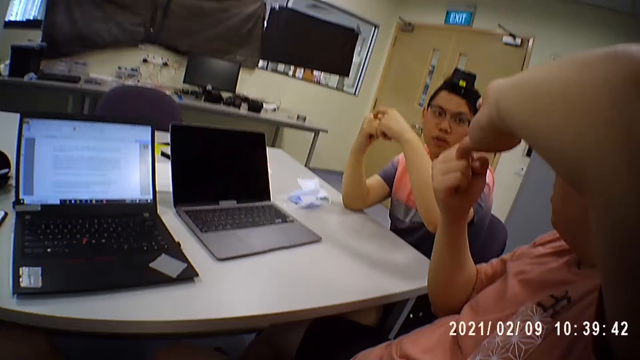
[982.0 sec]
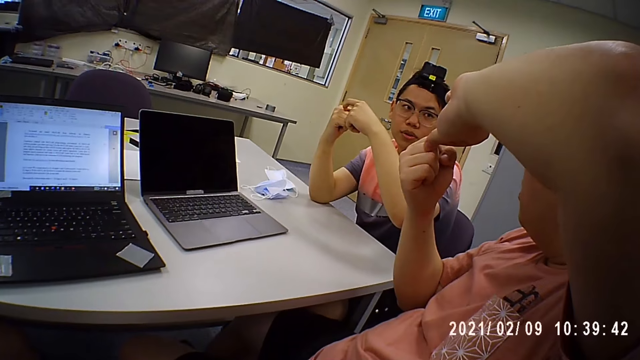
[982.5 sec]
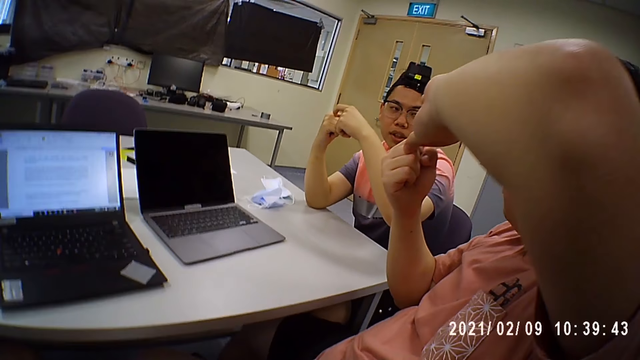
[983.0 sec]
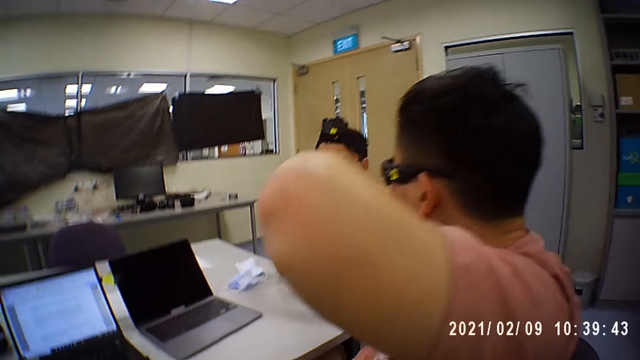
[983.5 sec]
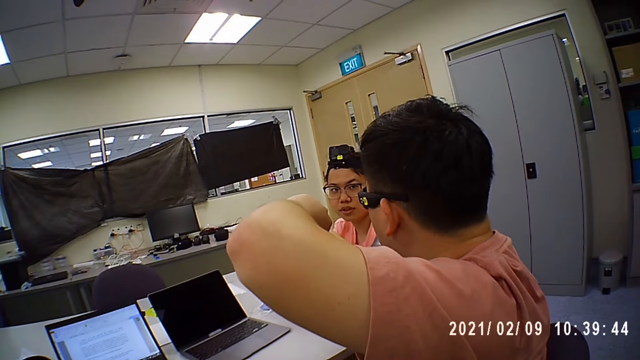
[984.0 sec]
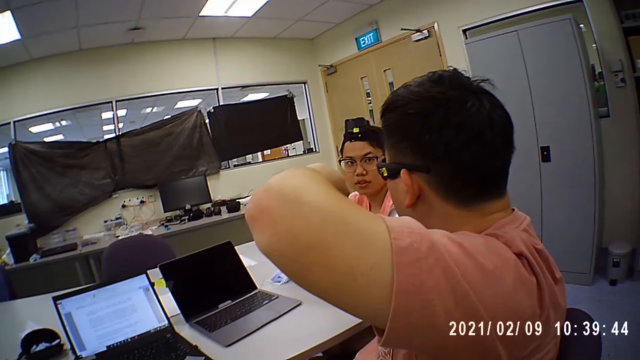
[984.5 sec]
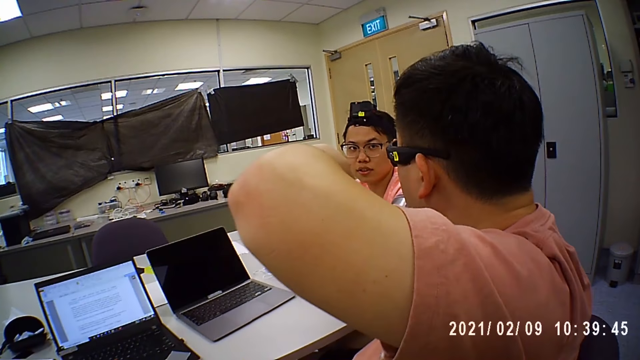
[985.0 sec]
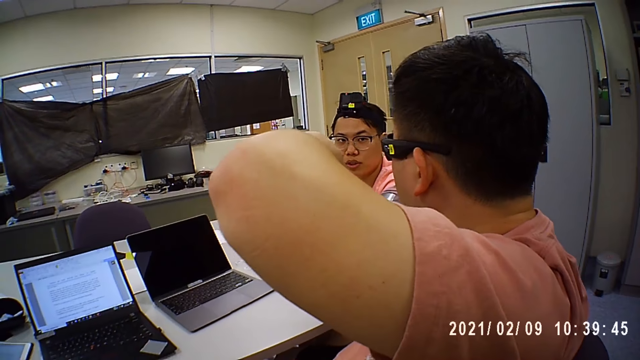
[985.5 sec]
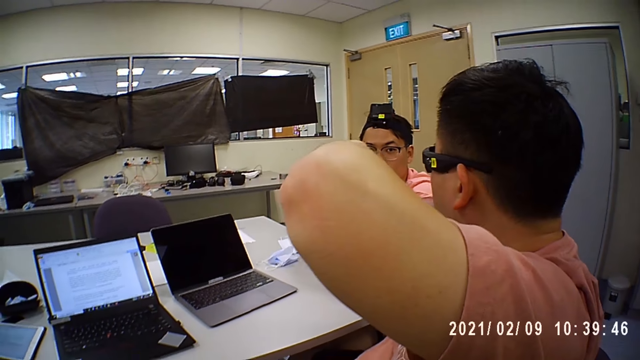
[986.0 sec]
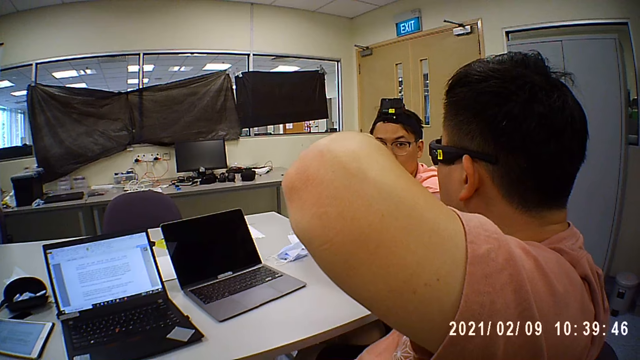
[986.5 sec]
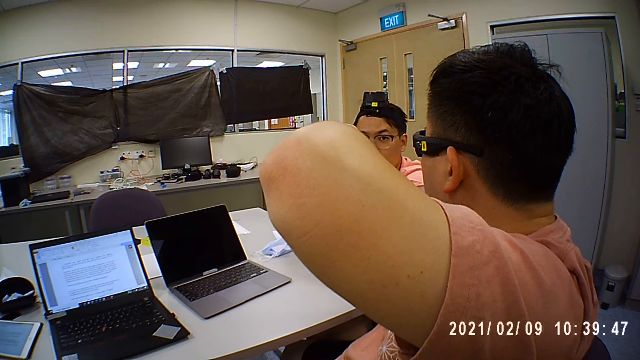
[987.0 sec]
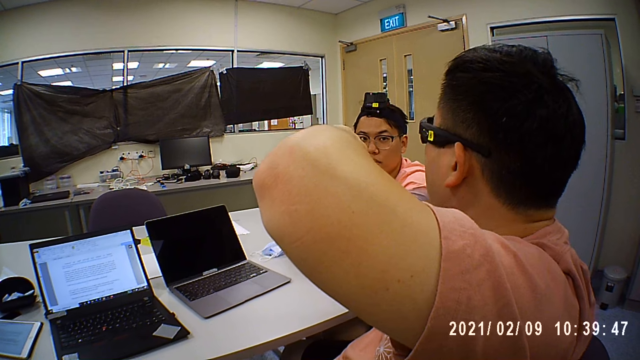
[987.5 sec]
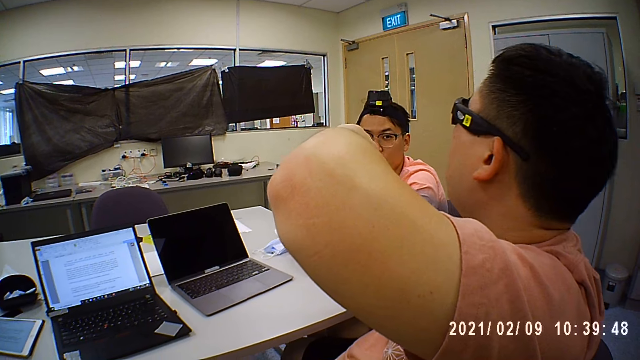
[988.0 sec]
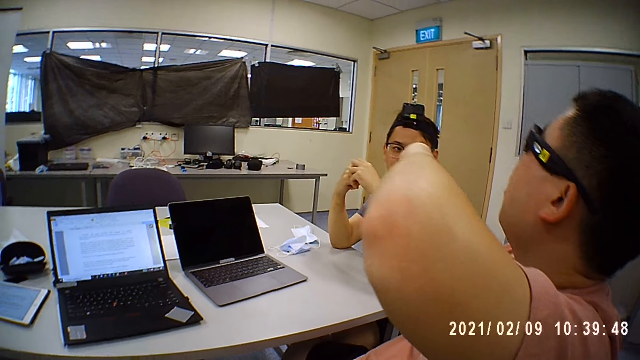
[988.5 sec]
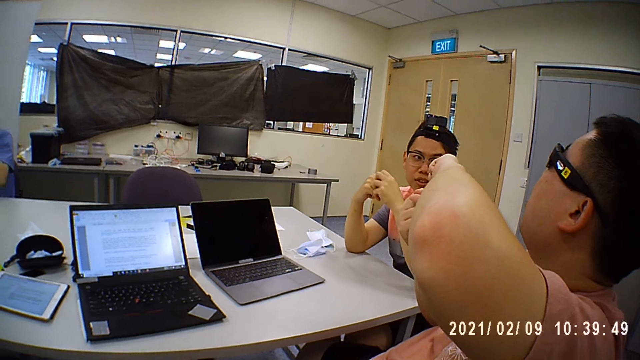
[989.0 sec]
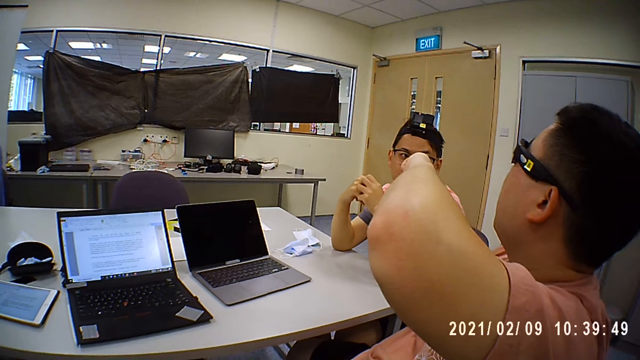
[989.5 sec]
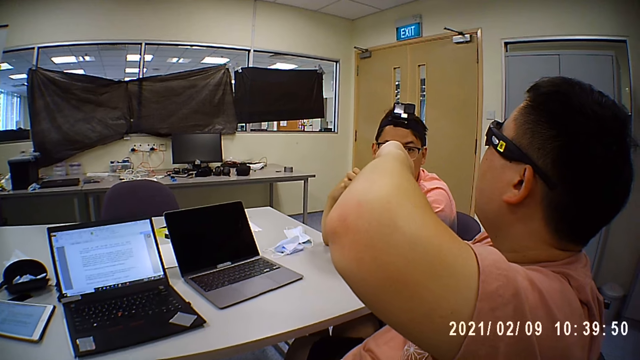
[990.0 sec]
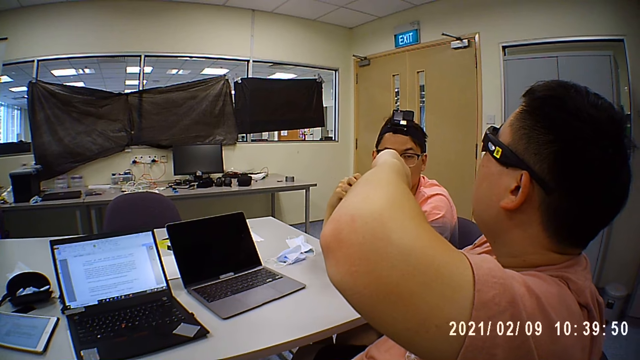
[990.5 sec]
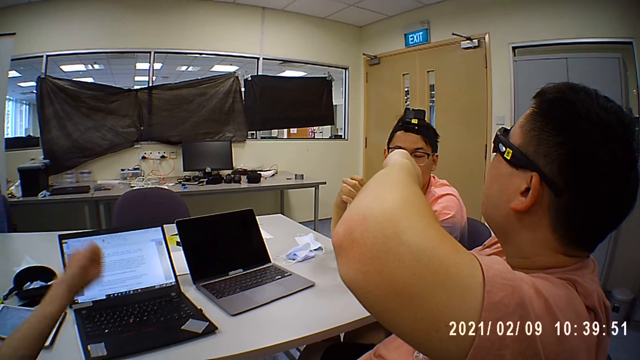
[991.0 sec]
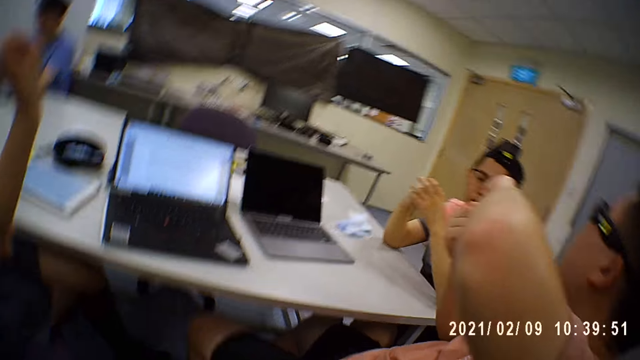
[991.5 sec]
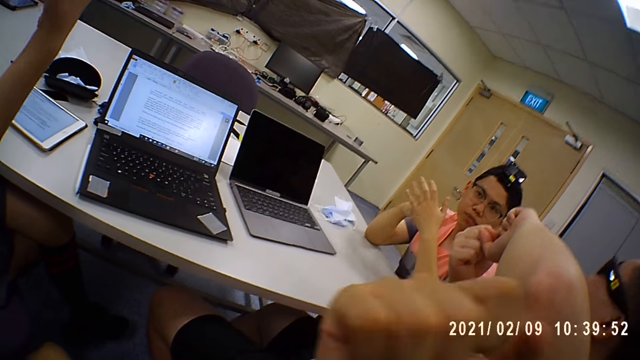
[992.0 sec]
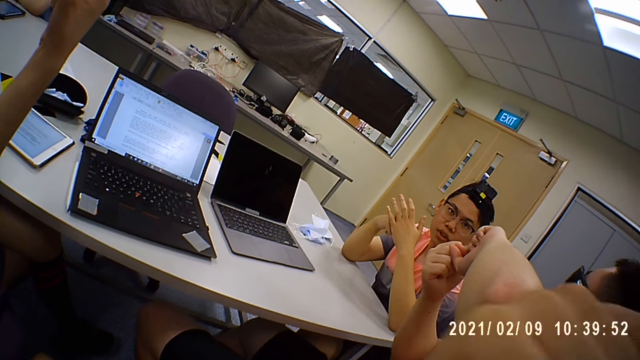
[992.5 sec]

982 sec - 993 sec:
The camera wearer looks at two persons. The woman stretches her right hand. The camera wearer moves his hand.

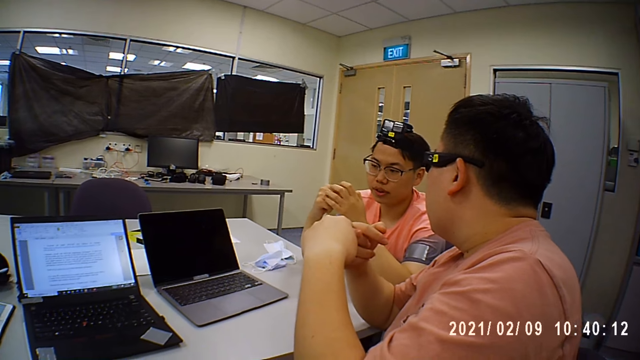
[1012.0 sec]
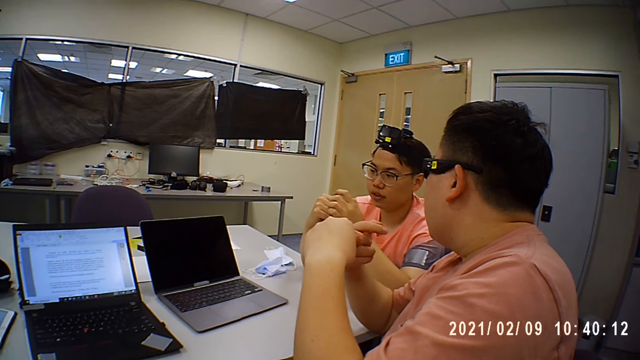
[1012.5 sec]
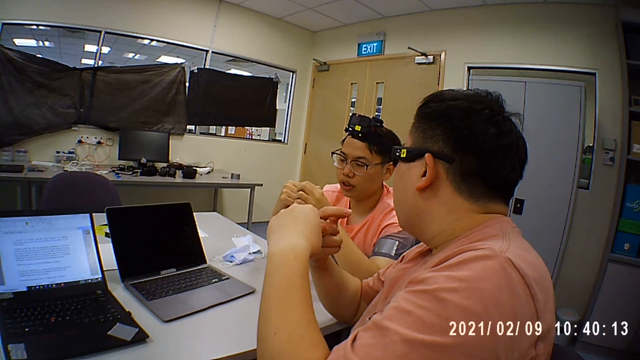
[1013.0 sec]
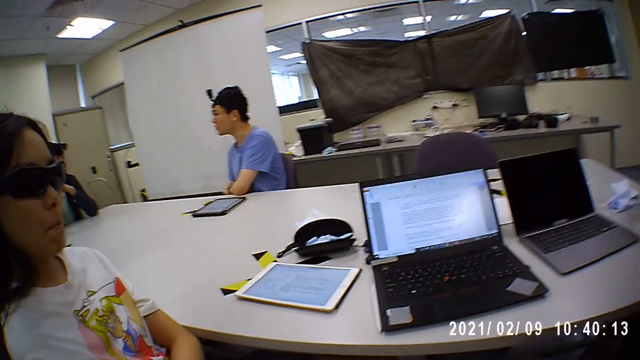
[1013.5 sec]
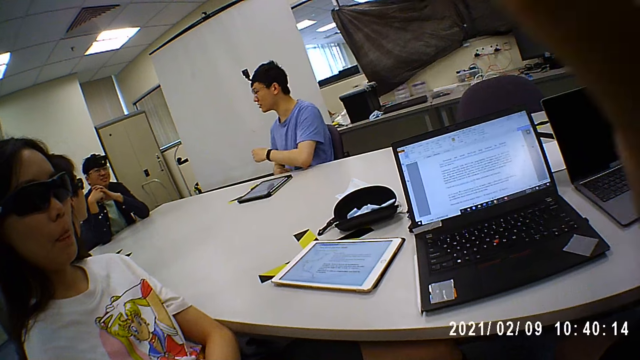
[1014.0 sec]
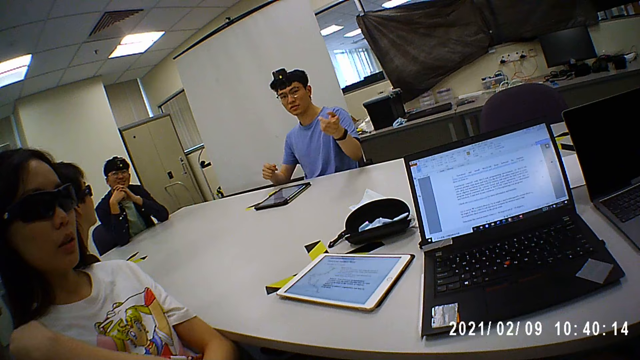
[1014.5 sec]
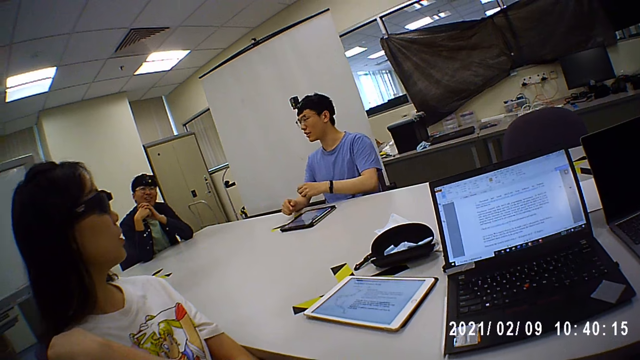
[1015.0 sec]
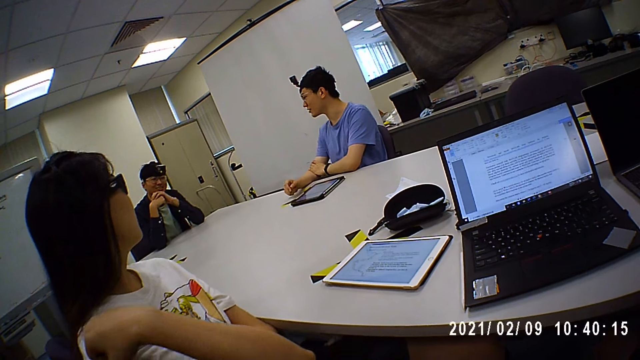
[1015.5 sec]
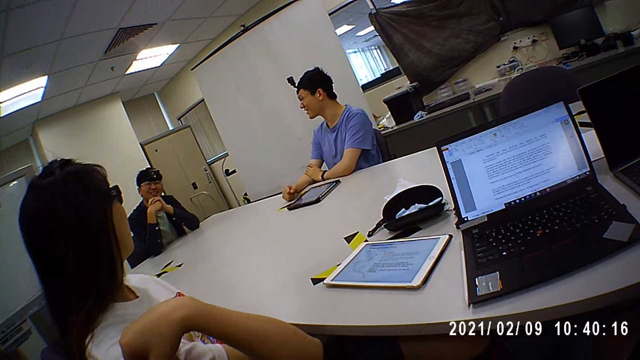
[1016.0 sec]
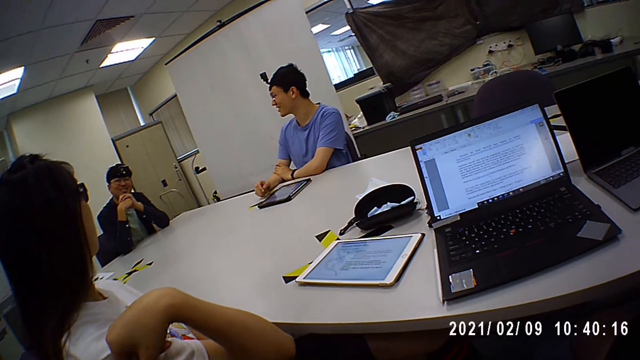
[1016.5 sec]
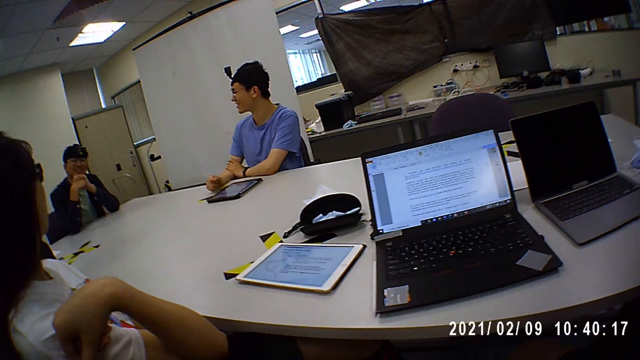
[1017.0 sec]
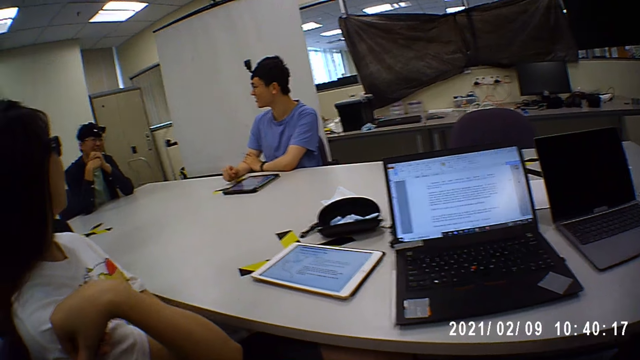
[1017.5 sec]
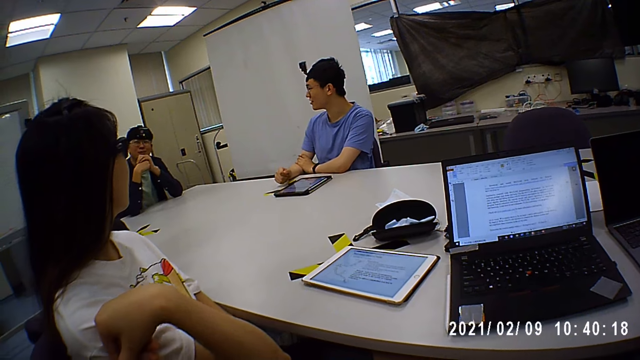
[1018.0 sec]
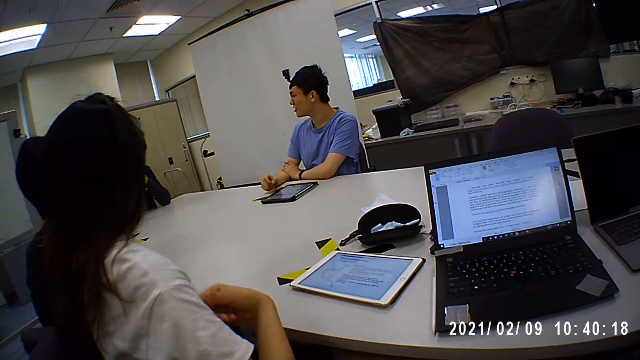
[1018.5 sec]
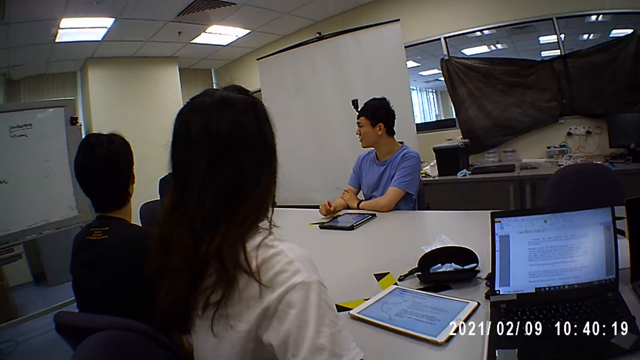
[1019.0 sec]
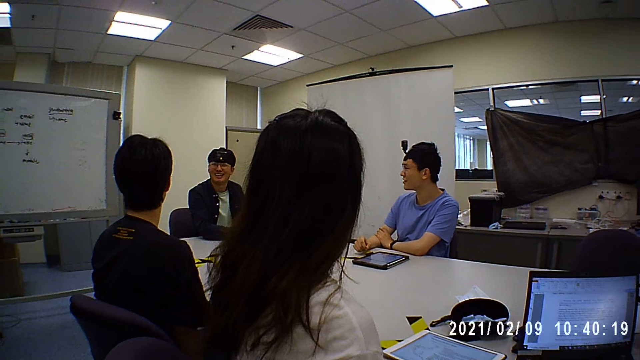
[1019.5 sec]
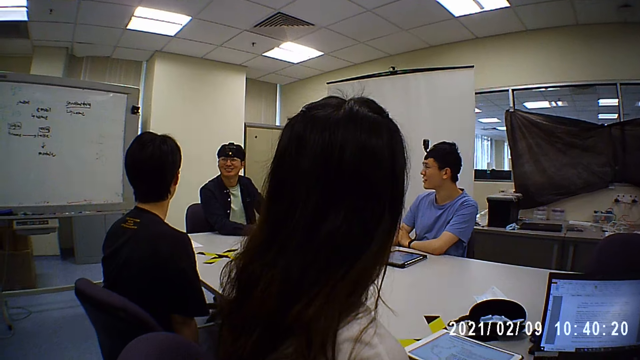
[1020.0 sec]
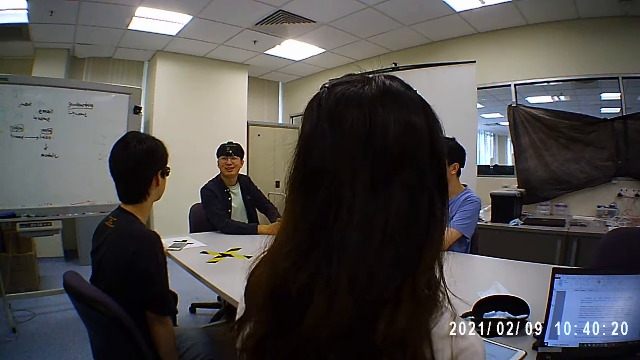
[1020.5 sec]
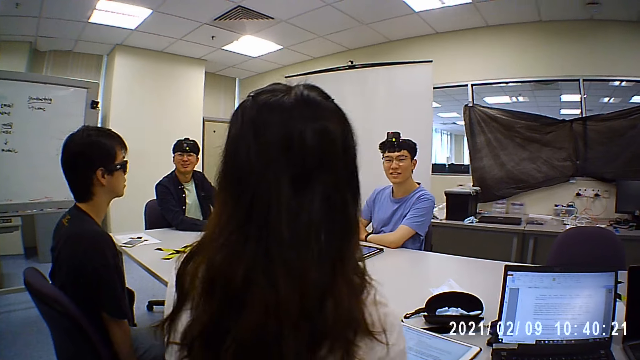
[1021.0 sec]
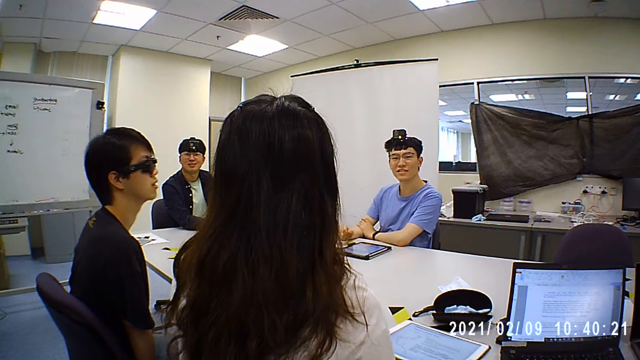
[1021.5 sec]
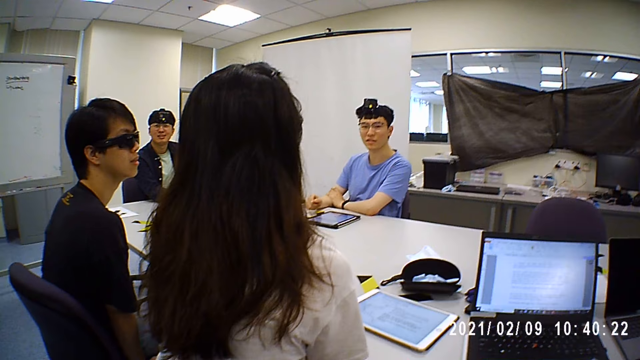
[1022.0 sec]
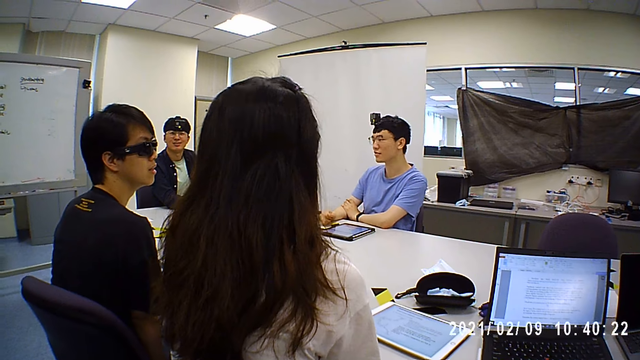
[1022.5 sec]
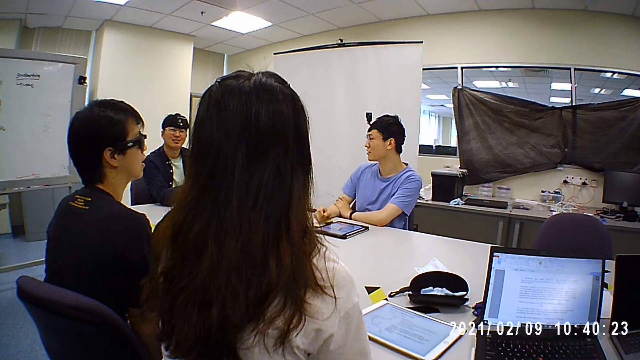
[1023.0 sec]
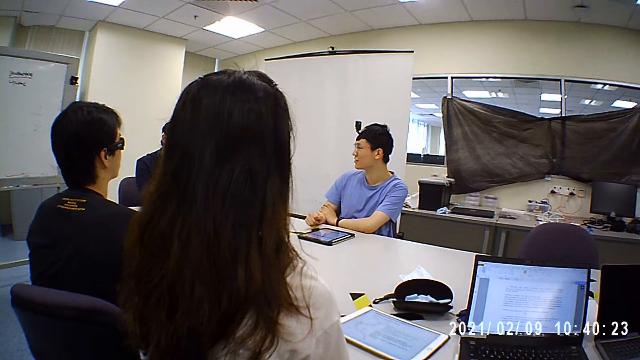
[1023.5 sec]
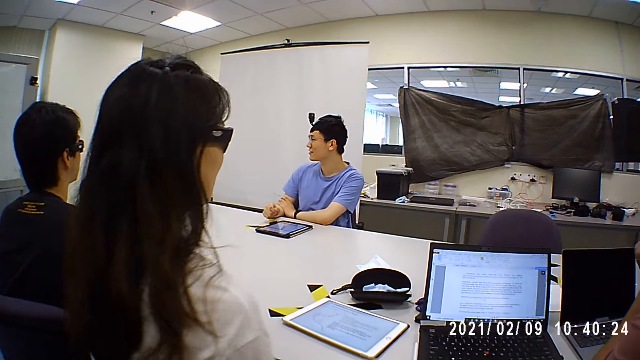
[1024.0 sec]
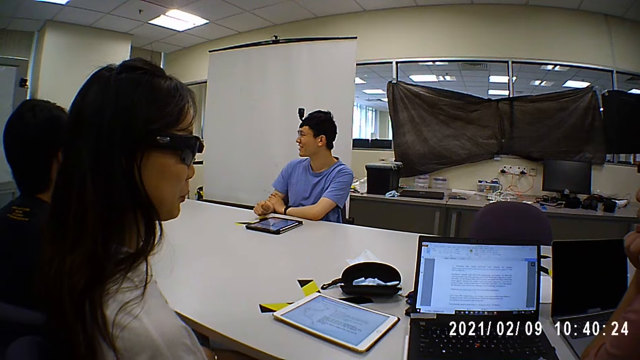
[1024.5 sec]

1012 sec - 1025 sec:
The camera wearer touches a camera on his head with his right hand. A man converses with the camera wearer. The man converses with another man.
